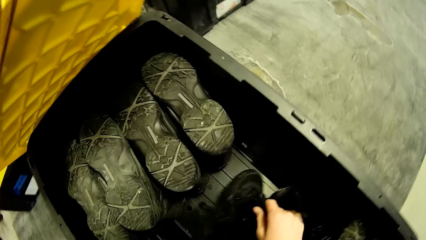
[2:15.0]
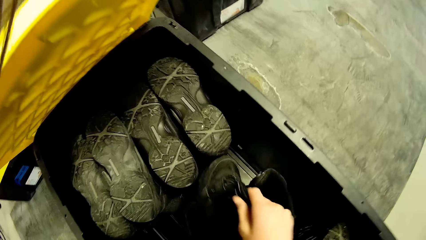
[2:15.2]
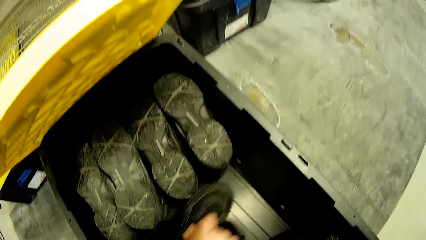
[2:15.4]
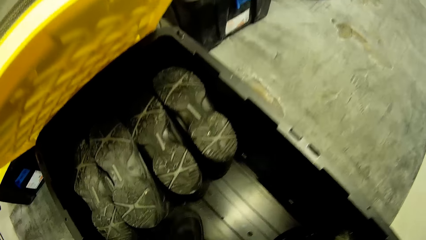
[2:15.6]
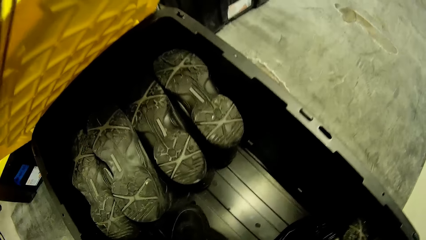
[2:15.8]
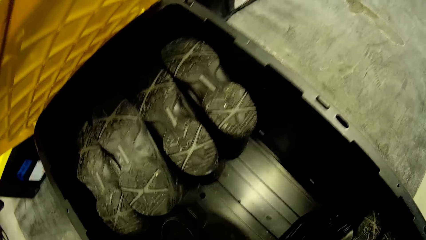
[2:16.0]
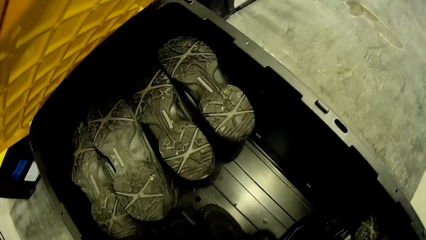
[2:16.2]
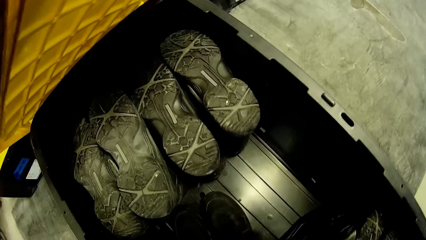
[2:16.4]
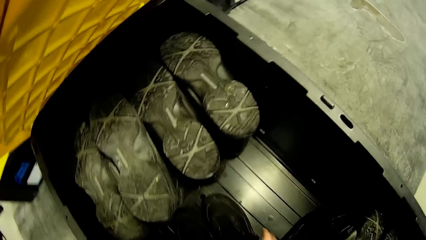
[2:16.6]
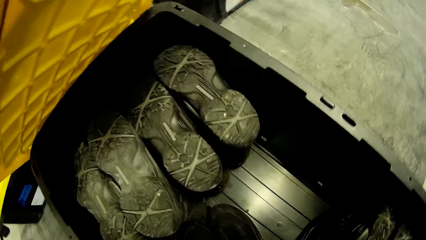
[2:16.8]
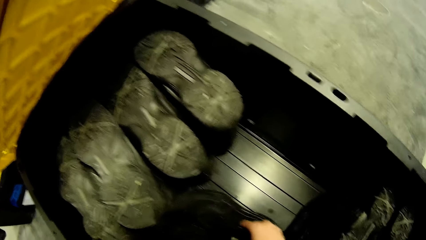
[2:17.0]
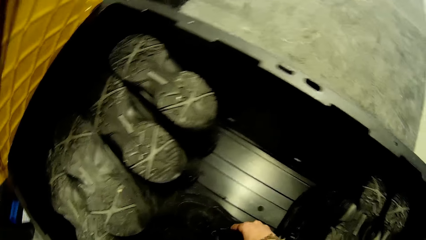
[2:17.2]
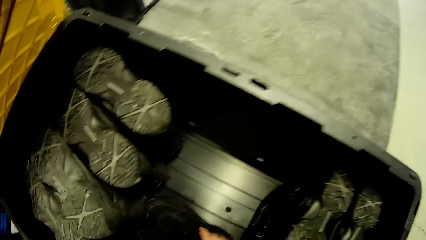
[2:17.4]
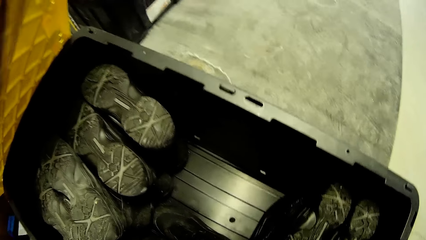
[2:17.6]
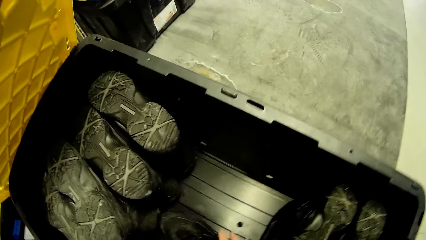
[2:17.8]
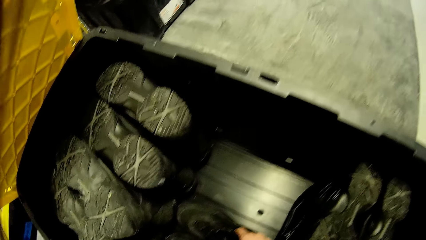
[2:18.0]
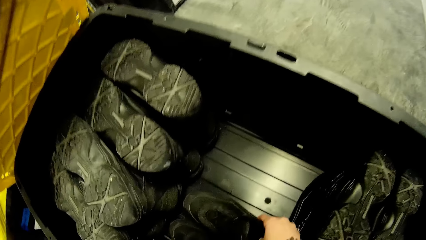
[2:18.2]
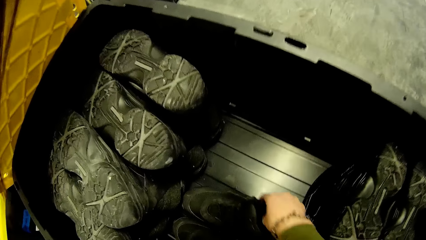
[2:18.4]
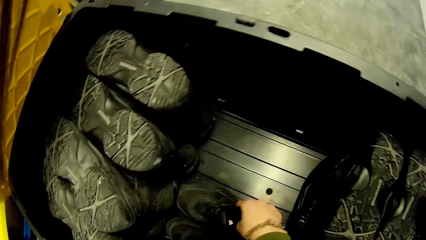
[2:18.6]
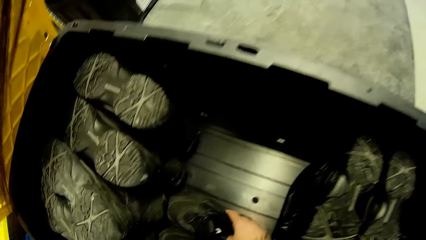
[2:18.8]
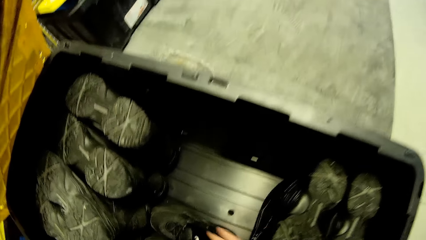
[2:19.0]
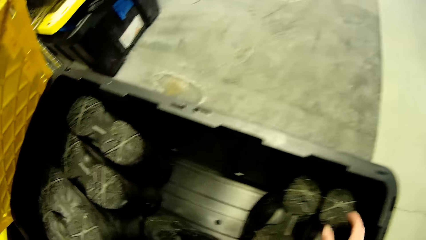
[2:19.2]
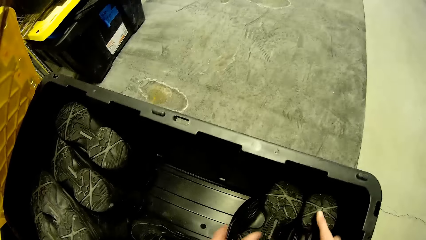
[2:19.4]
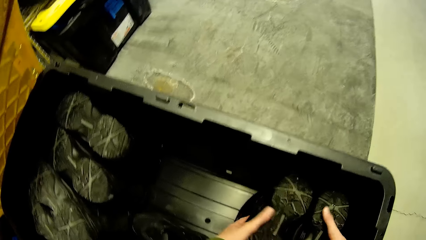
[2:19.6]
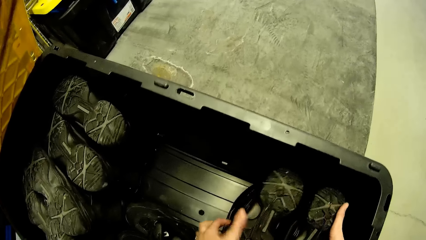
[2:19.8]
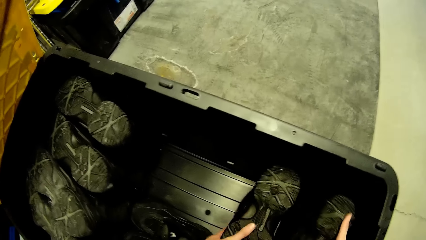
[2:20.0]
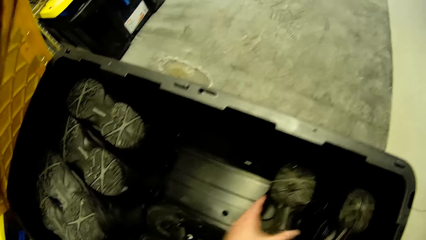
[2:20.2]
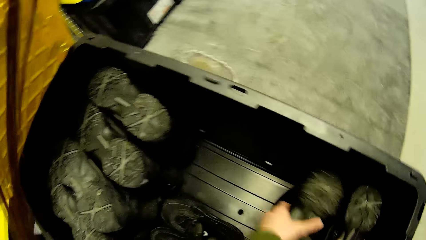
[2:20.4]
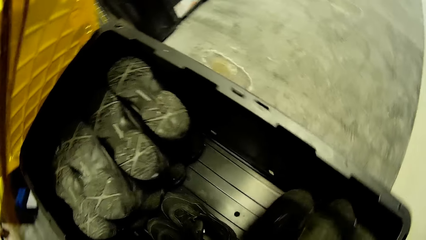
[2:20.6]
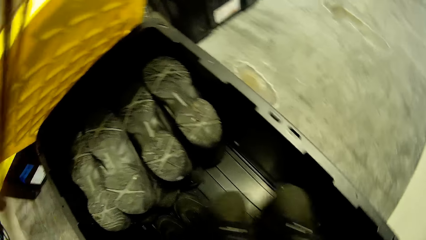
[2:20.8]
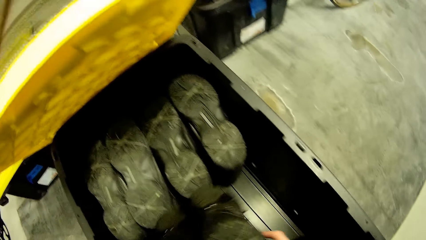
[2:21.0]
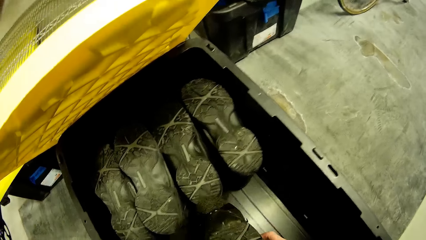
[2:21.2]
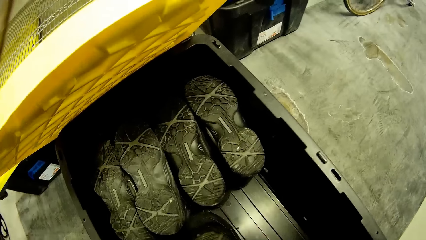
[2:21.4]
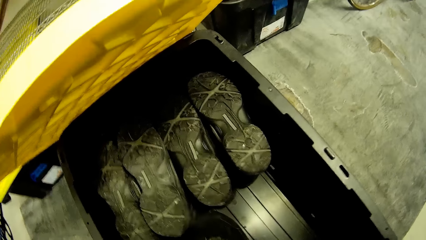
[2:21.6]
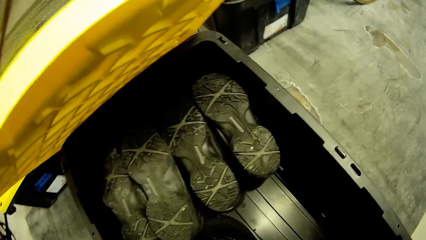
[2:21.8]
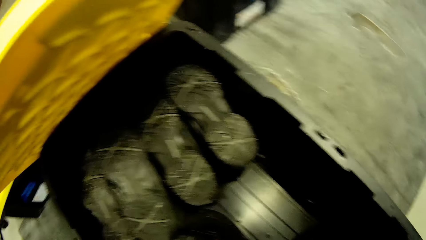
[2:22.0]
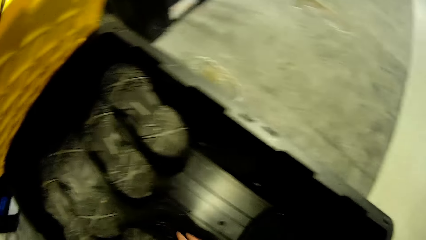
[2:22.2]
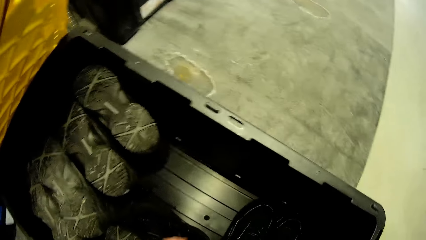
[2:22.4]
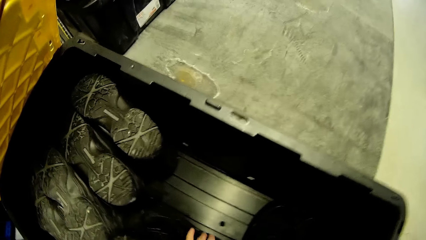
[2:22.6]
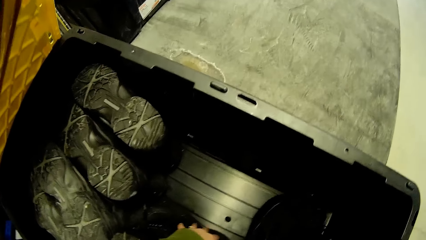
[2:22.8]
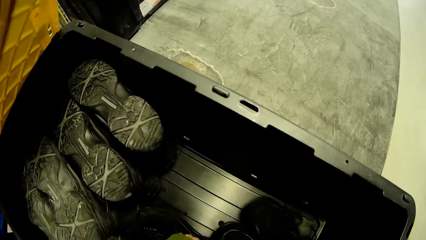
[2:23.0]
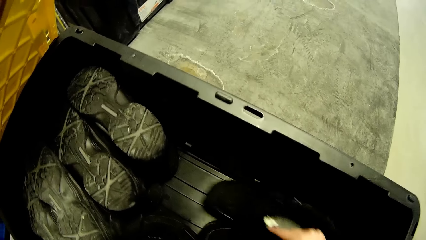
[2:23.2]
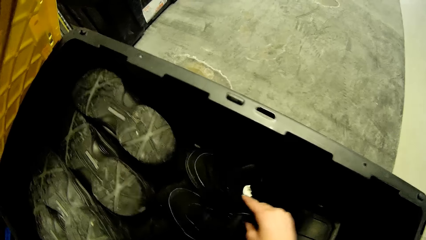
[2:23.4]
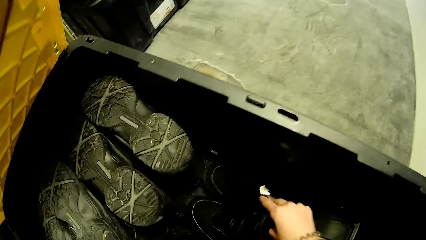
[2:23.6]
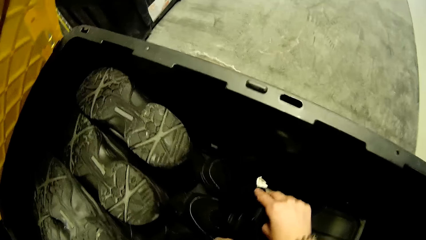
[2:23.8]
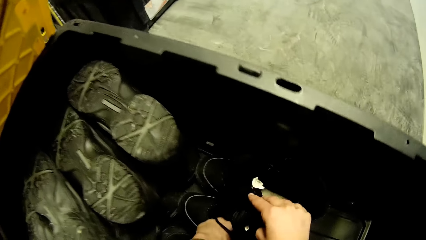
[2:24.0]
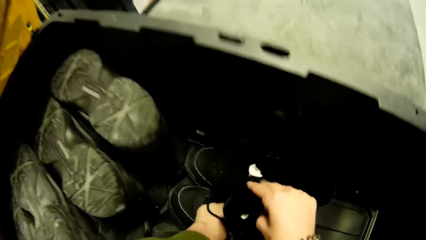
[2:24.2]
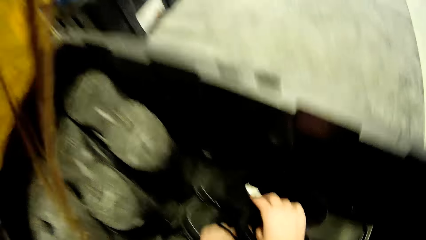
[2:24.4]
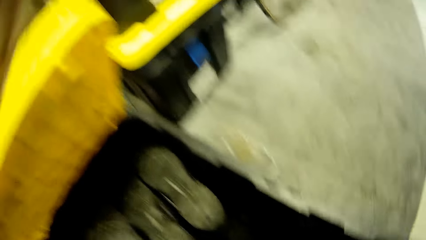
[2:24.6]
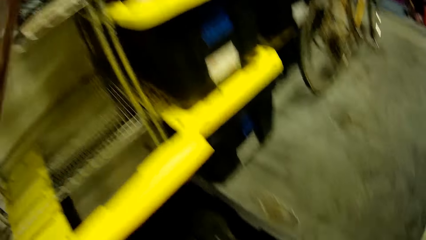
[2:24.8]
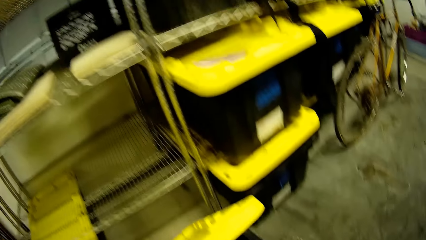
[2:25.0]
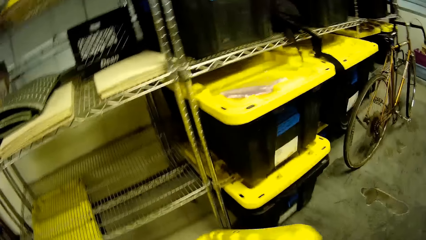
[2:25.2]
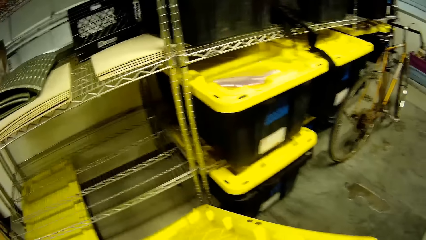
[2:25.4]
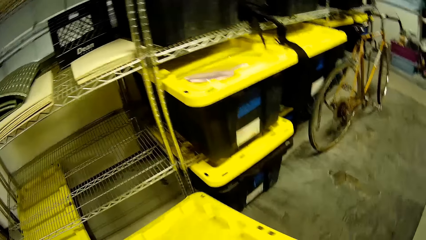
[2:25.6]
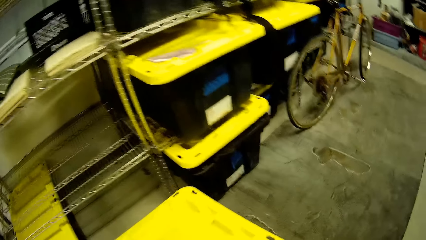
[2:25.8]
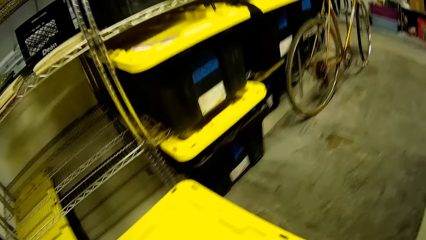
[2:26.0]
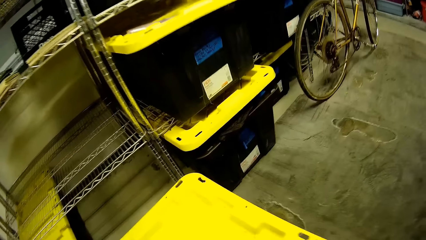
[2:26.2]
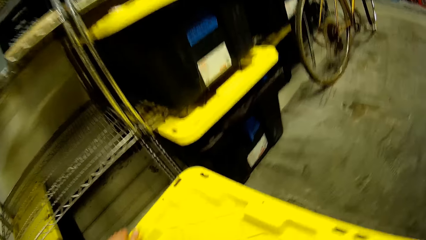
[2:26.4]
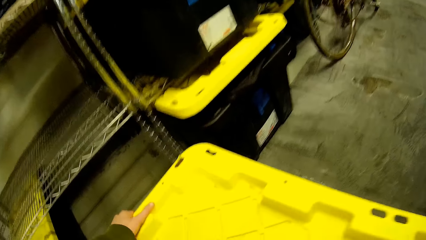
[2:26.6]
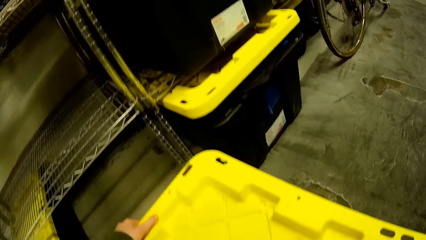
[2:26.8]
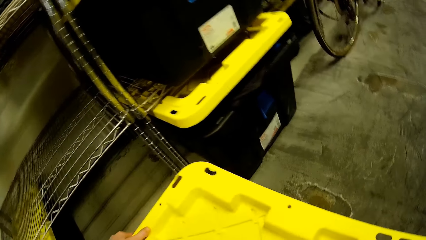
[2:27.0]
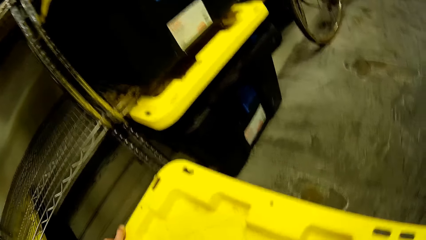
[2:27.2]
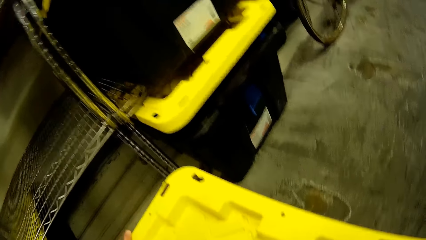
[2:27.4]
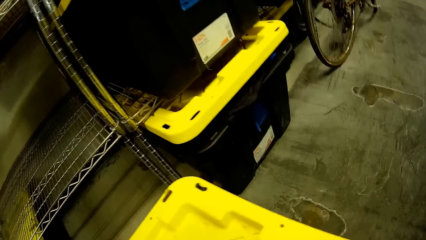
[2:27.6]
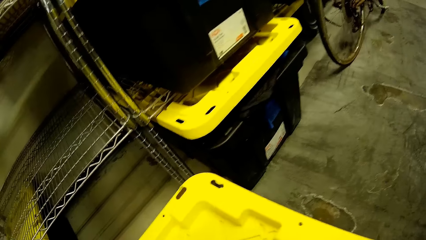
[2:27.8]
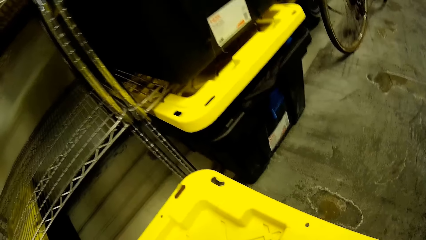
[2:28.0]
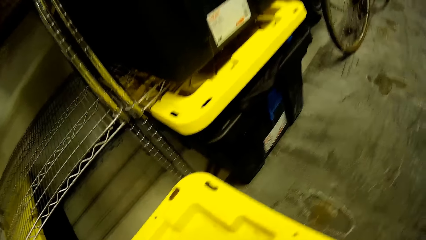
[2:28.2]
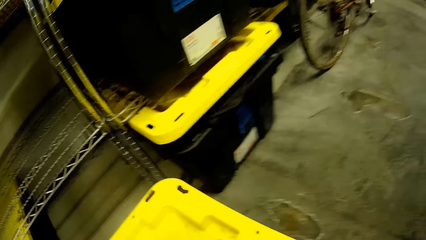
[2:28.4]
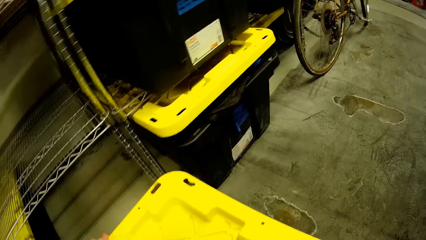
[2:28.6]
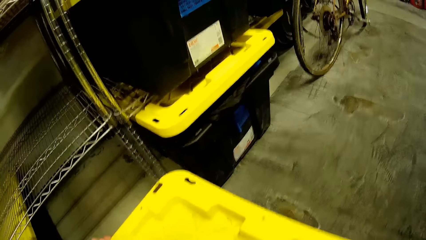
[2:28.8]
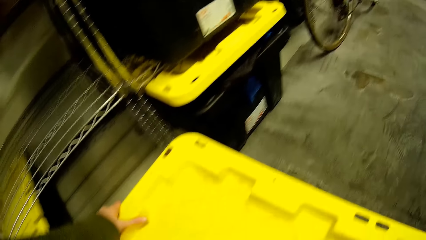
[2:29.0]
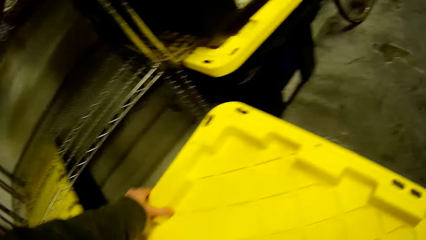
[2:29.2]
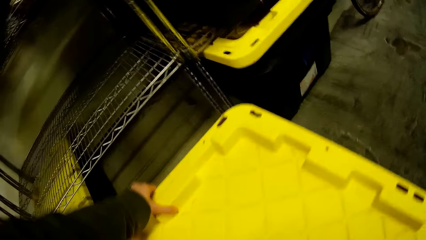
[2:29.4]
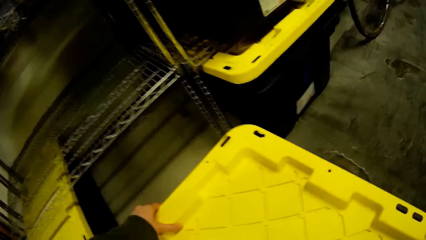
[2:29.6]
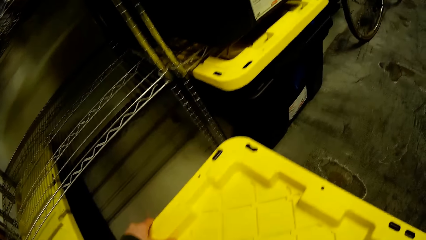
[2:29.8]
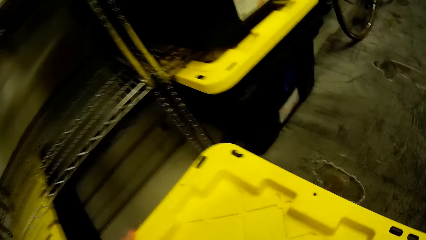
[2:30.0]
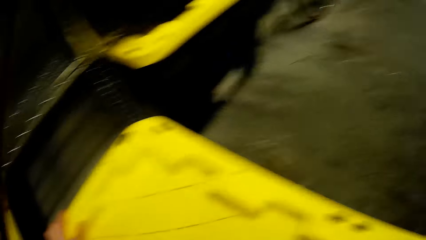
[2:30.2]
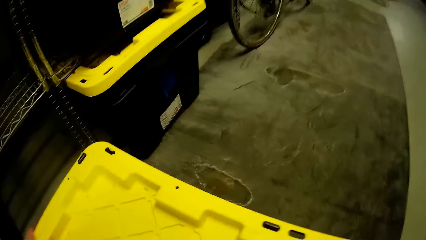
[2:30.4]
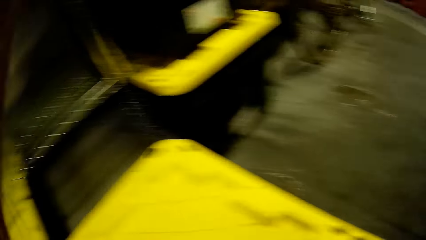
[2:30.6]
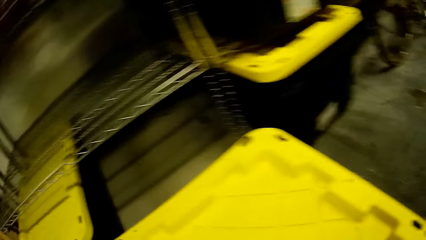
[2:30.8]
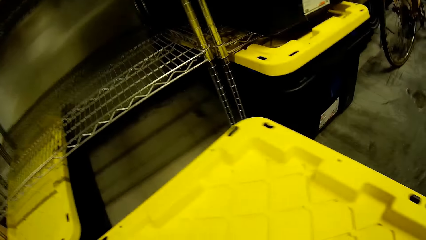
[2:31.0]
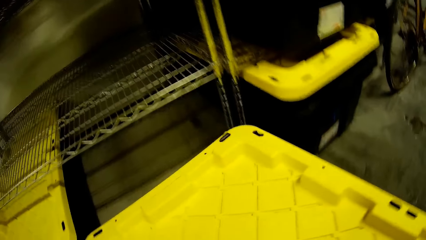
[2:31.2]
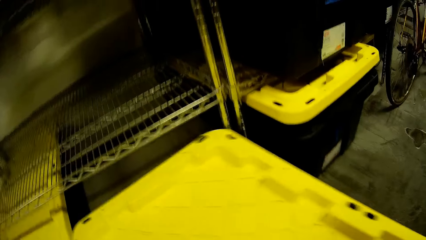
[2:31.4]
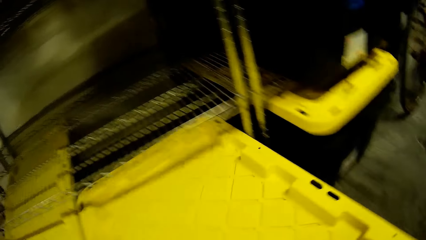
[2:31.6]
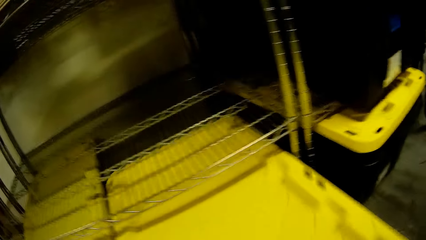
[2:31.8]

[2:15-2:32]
The camera wearer closes the plastic box.
